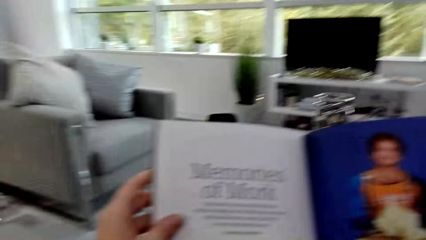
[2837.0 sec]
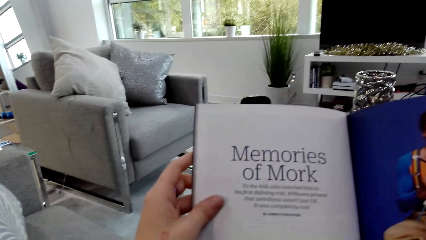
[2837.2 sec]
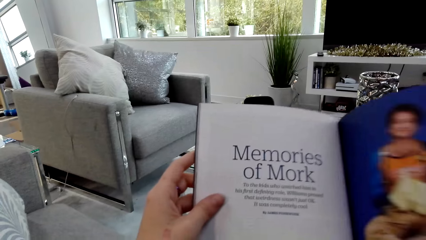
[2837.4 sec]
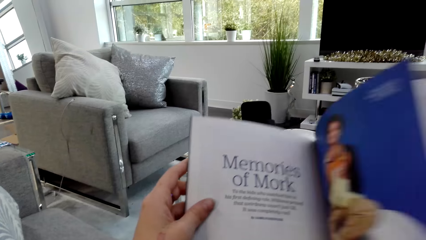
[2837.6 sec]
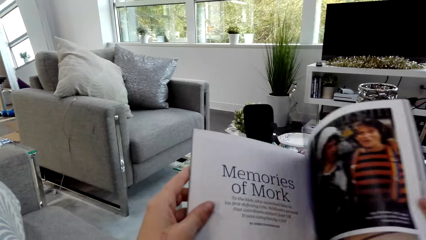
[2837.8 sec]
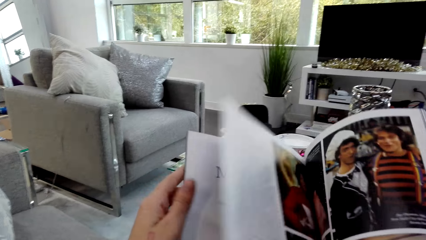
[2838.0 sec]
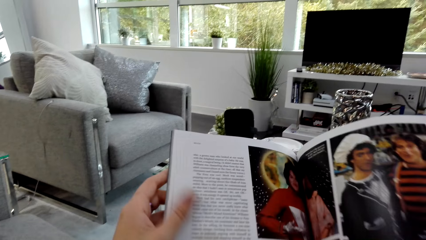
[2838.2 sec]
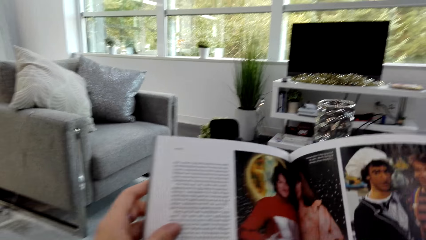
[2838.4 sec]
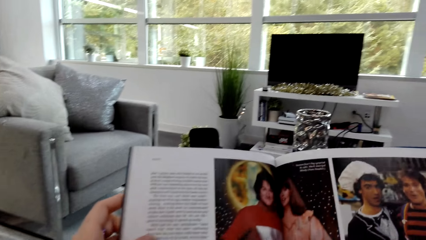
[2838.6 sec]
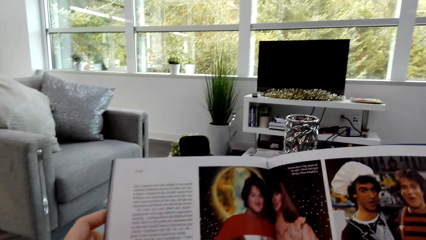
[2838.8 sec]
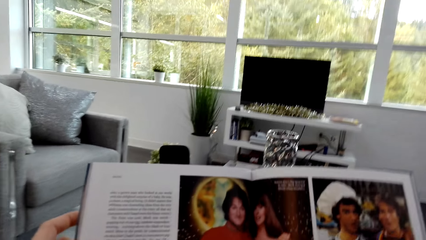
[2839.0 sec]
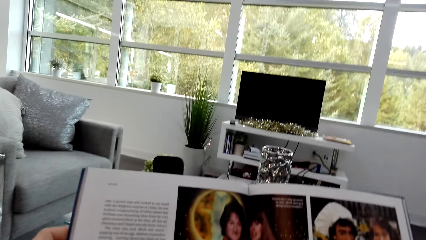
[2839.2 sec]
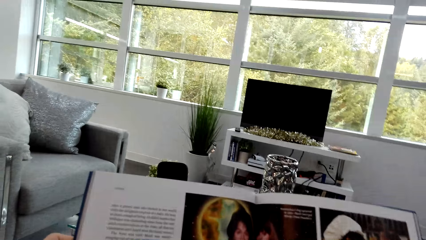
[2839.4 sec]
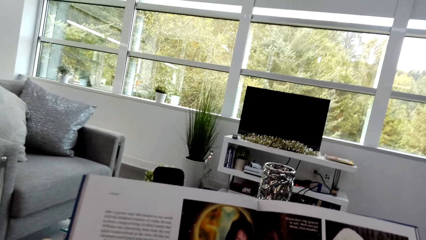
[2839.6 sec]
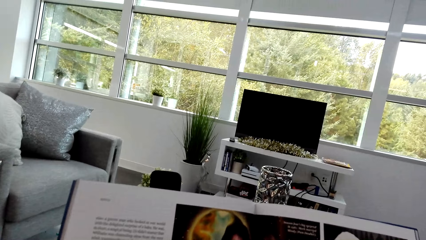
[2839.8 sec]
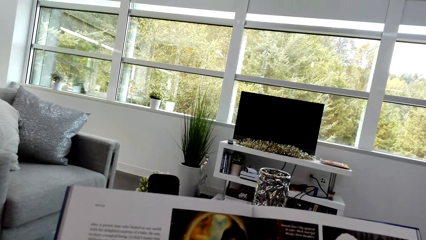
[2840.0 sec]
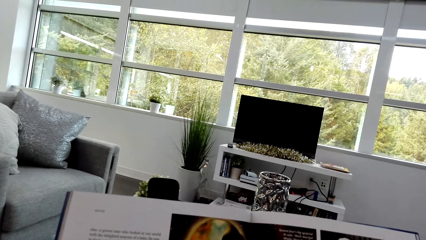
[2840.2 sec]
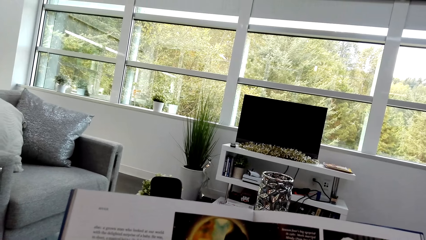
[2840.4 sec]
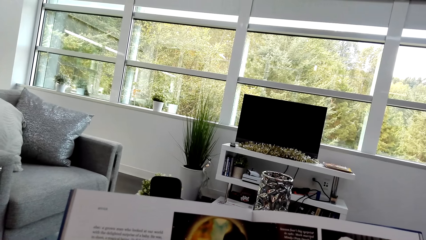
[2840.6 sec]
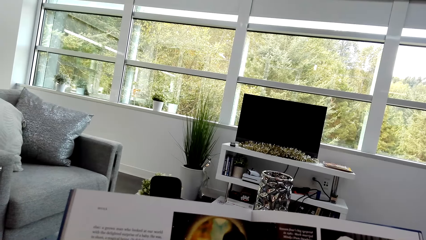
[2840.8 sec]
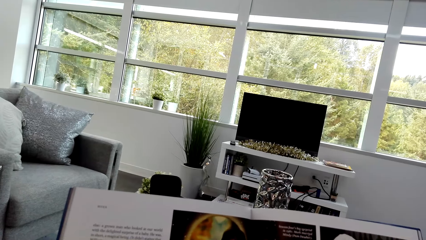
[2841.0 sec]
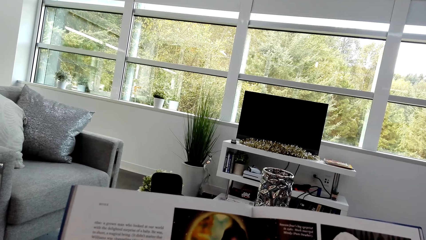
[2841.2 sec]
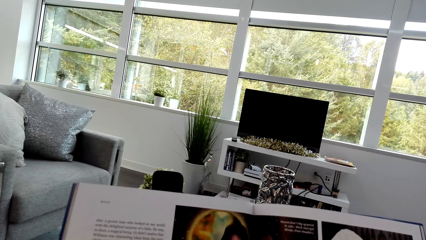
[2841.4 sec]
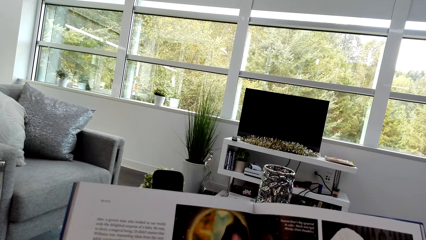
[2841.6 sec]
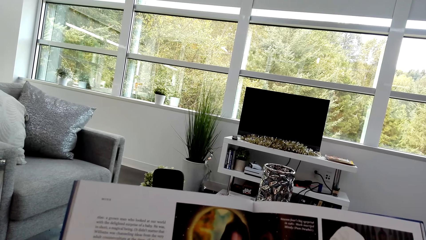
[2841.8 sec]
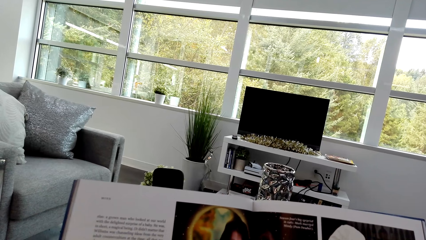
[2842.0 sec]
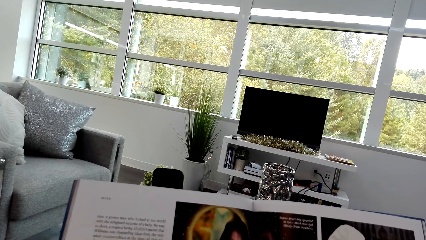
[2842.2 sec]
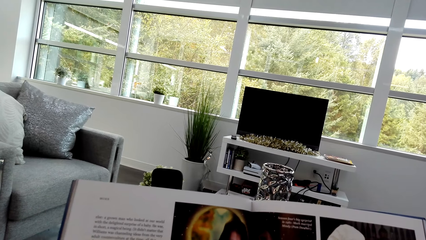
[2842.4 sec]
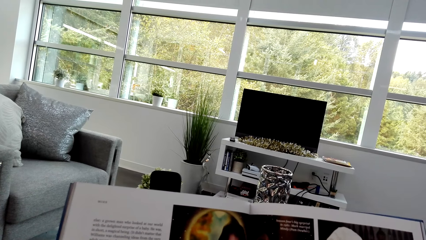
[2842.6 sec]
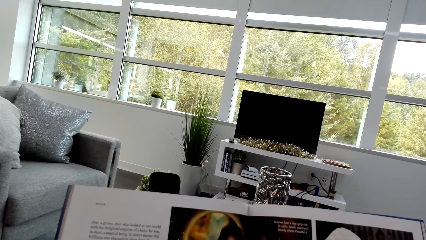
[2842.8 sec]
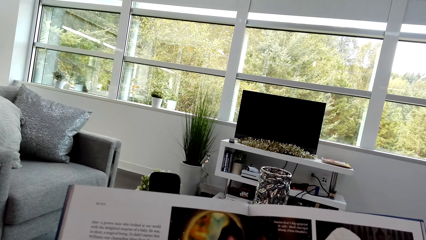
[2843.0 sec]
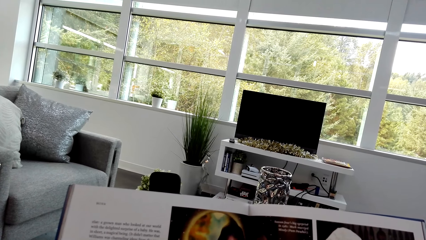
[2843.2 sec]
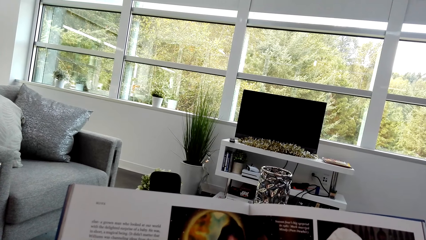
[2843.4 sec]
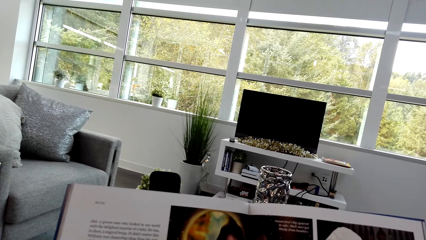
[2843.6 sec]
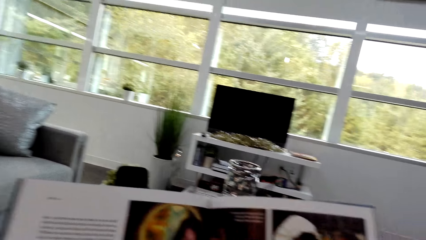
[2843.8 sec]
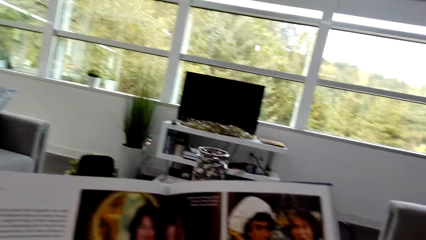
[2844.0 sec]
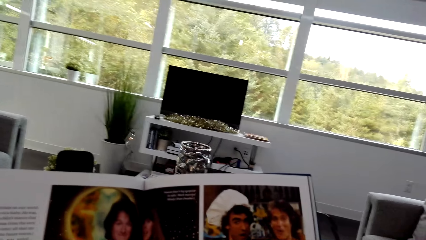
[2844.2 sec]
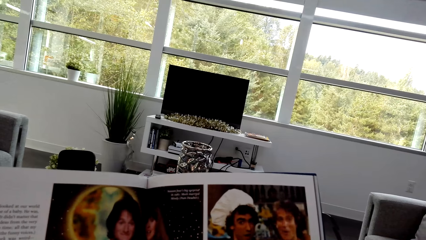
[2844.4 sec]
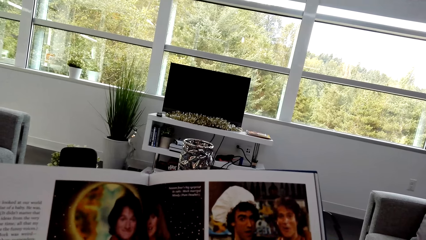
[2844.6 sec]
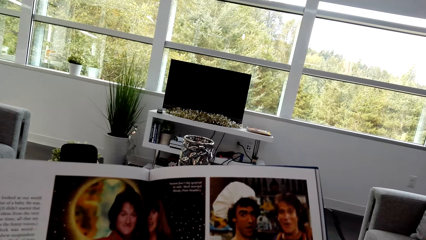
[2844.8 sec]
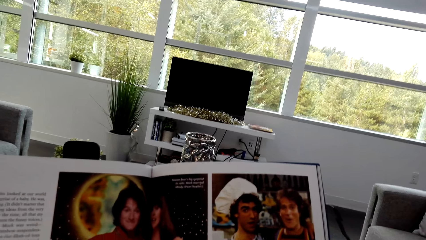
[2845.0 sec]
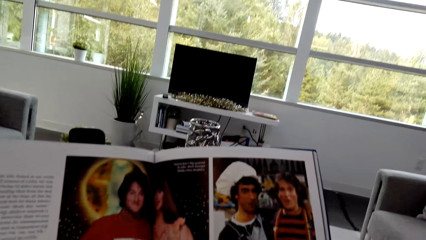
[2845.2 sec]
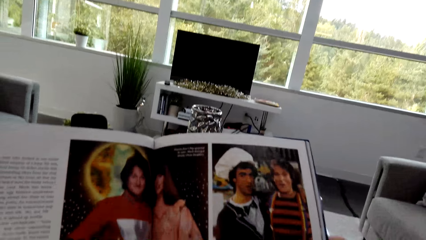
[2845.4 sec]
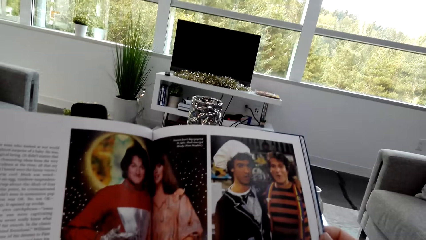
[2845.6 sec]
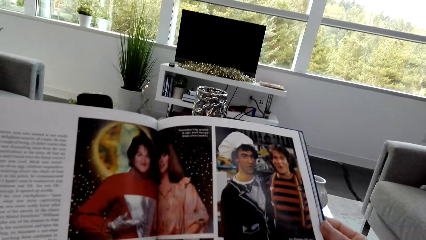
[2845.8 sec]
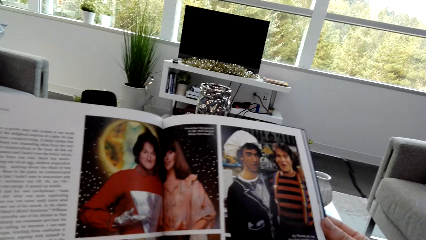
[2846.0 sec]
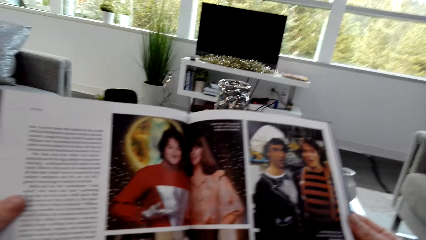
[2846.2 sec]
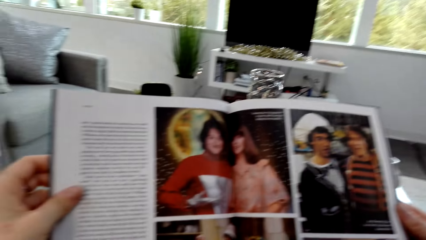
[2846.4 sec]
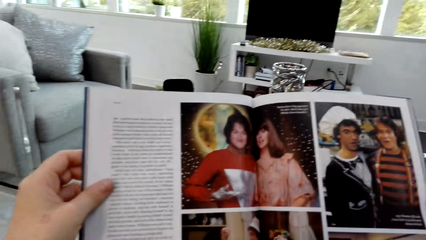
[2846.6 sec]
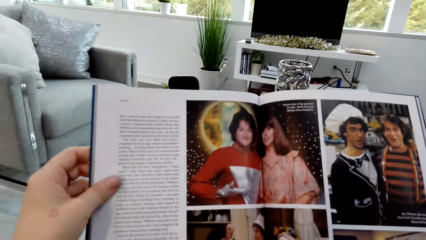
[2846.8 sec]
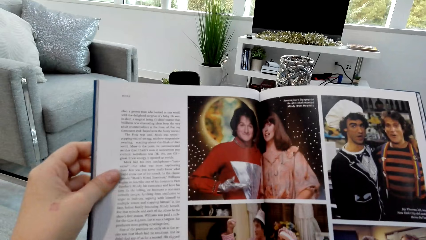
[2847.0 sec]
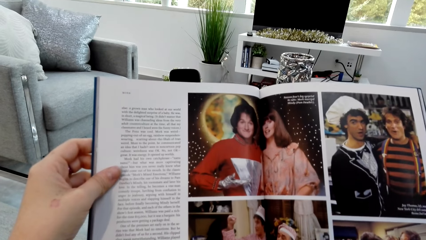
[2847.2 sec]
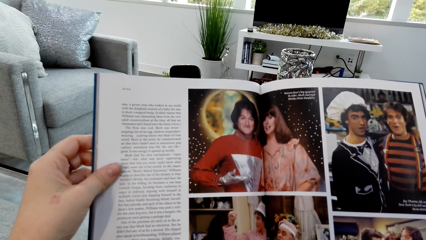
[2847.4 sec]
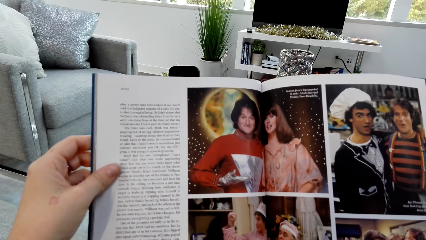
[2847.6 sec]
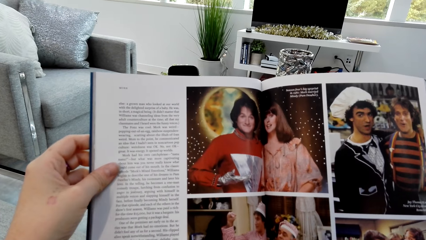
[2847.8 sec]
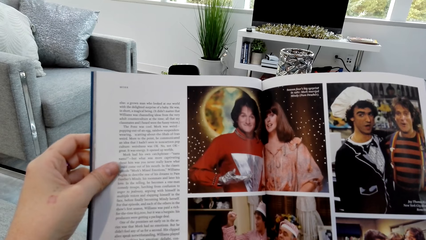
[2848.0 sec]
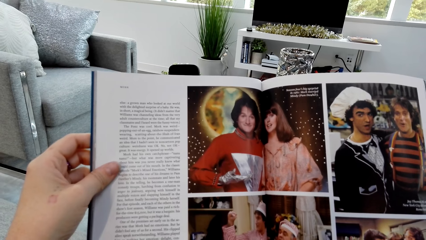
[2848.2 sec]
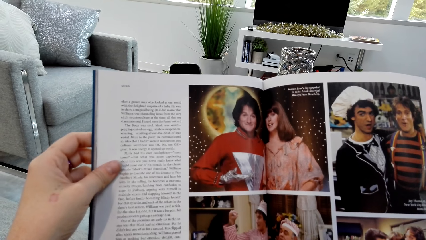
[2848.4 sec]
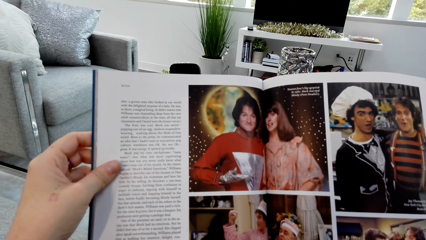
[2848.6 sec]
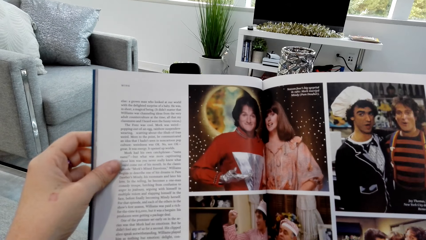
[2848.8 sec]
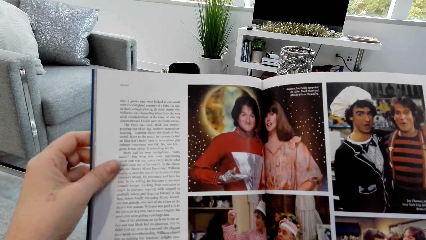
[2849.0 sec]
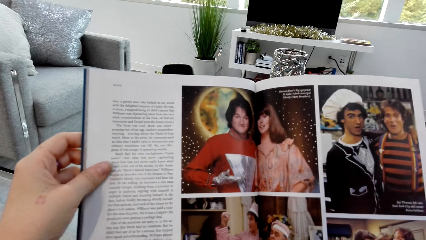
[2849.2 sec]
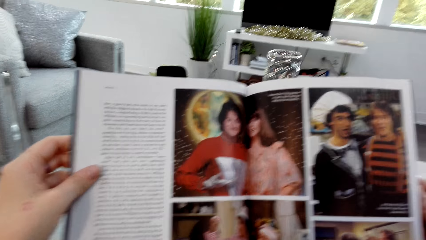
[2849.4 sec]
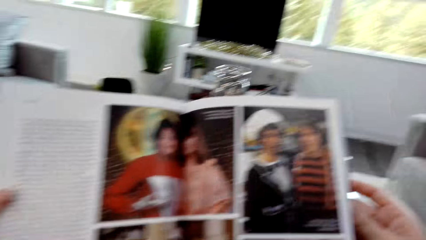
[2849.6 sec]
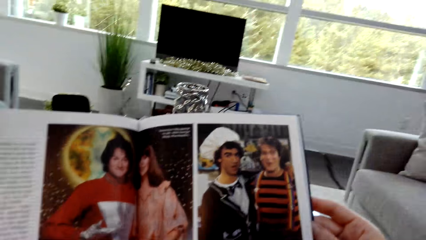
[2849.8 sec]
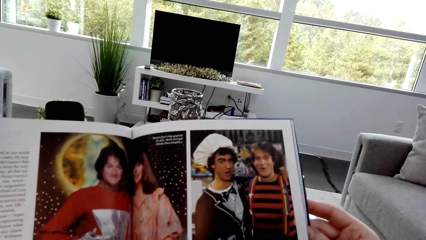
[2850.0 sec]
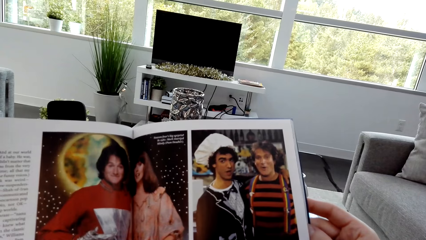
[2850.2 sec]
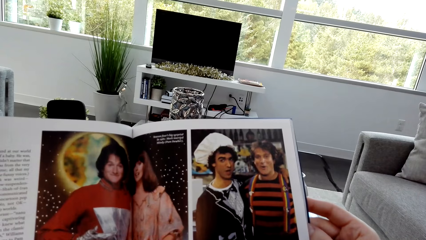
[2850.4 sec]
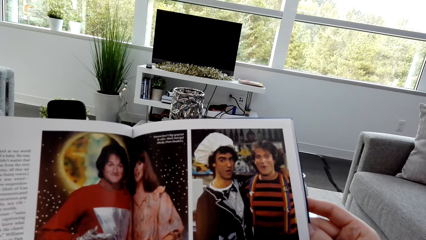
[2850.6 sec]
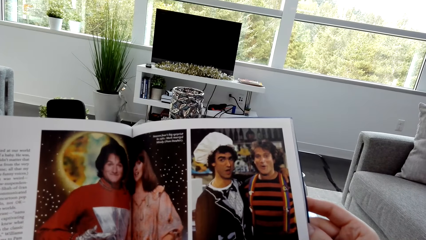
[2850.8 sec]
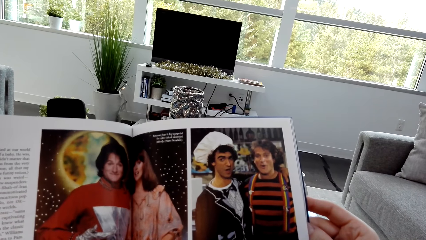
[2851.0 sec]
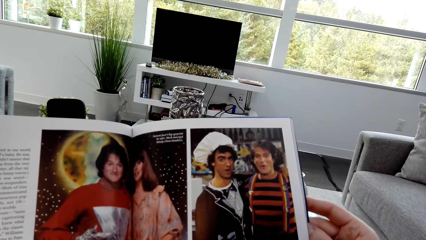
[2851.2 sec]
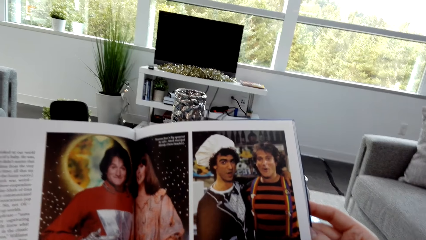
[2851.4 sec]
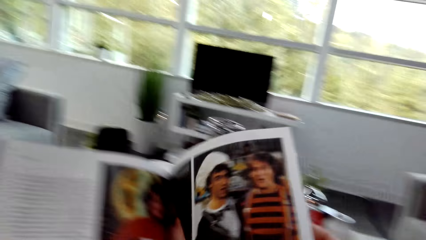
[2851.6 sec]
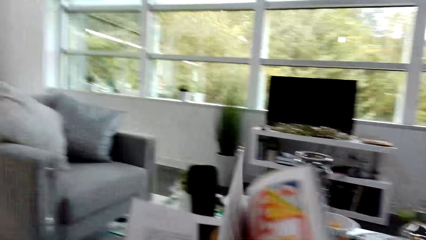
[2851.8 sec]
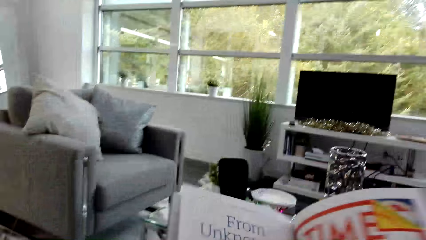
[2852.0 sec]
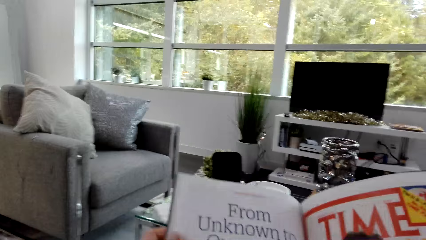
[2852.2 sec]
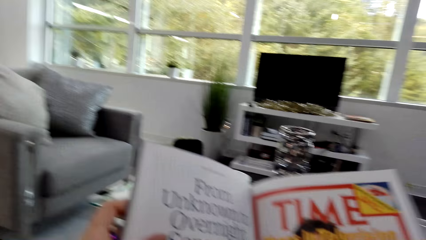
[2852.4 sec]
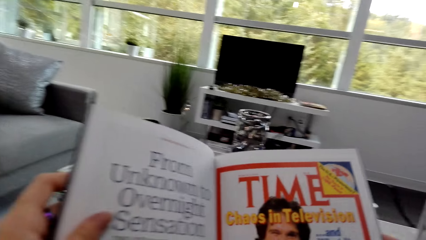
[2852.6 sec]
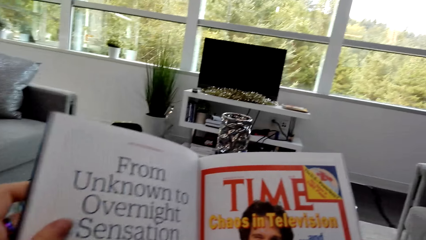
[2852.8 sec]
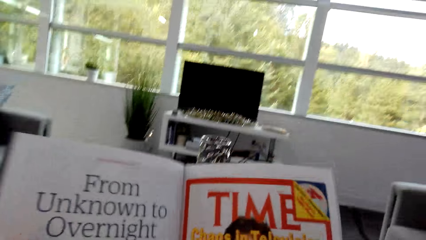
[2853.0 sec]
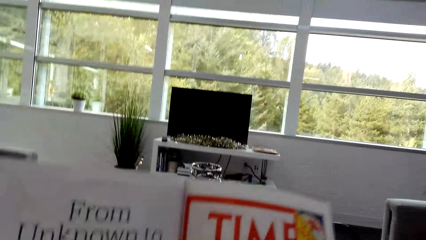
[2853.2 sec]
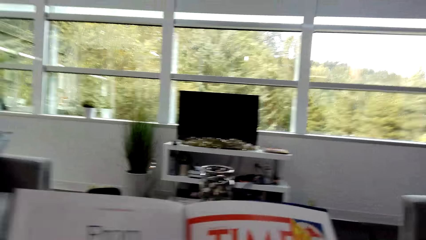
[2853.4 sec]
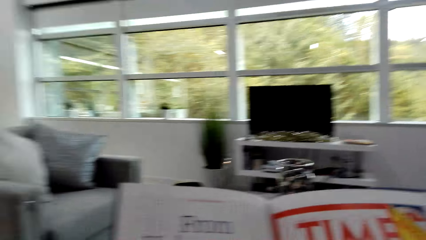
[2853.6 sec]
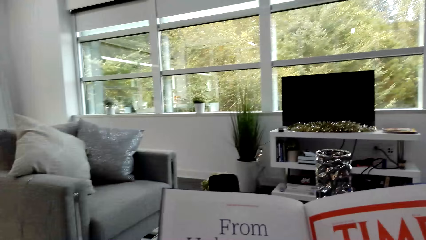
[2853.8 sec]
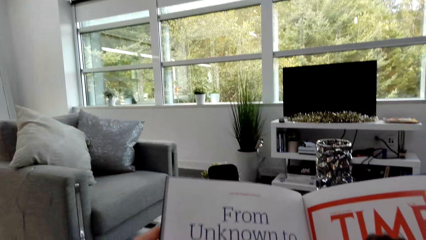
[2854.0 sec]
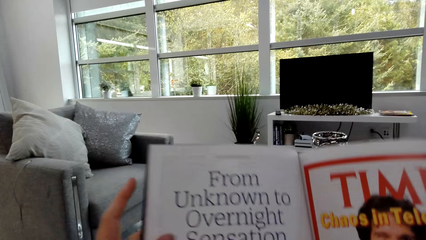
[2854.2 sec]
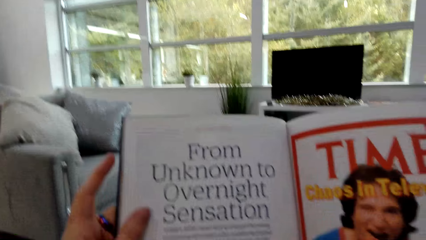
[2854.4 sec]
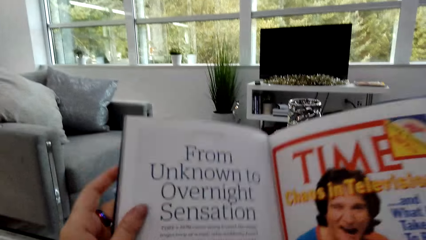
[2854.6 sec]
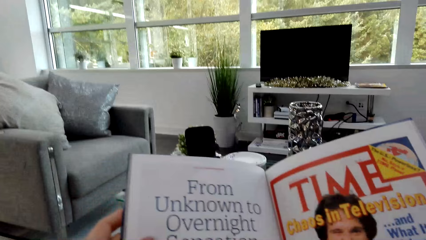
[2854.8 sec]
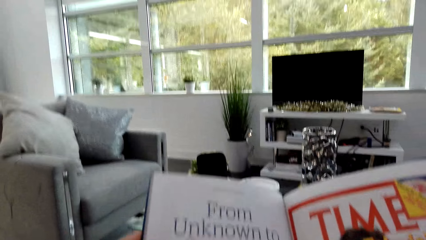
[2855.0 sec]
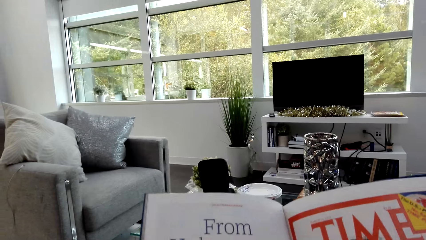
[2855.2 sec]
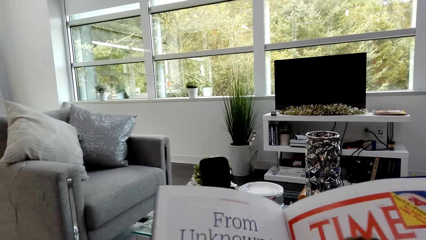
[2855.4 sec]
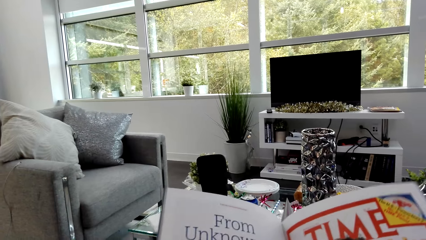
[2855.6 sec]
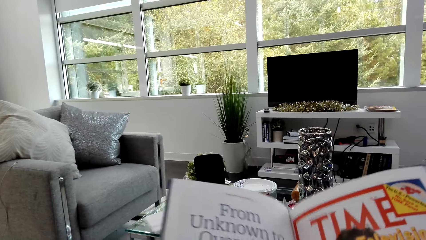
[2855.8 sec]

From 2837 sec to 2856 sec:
The camera wearer opens the page of the book. They read the book. They open the page of the book and read the book again.
